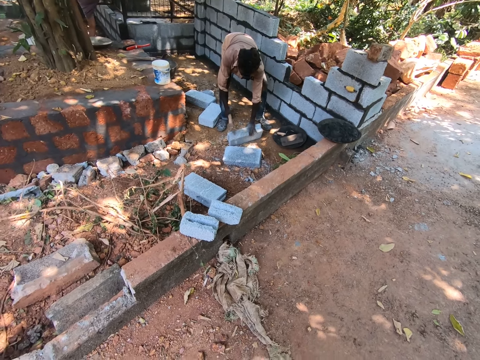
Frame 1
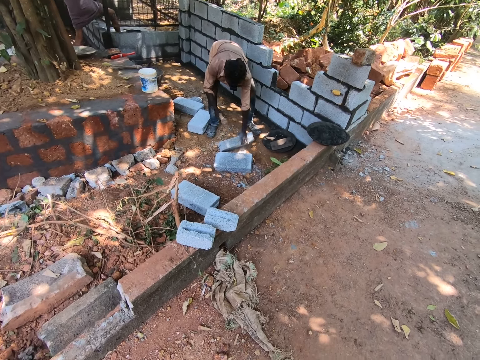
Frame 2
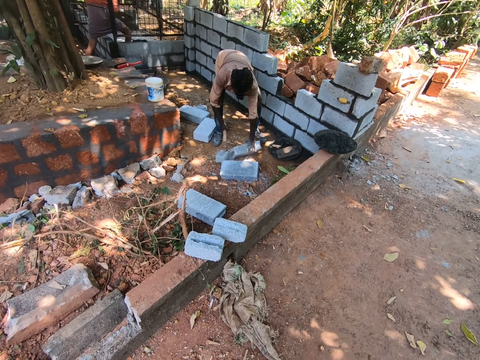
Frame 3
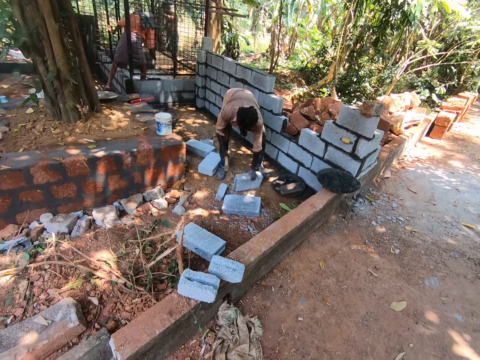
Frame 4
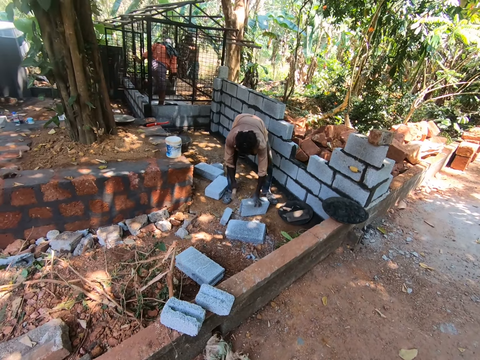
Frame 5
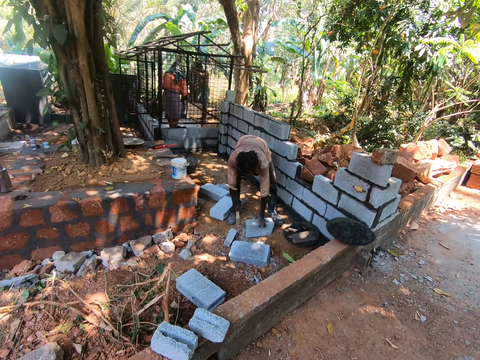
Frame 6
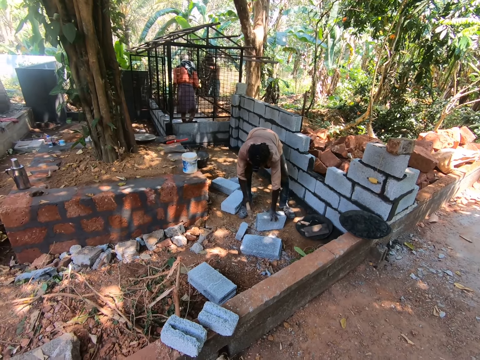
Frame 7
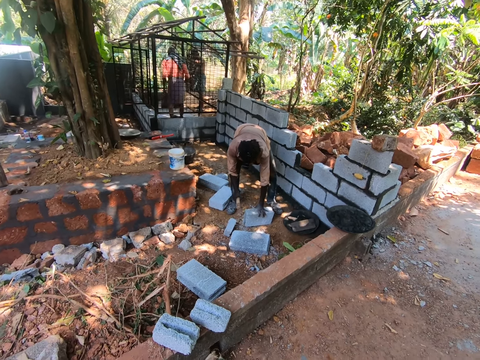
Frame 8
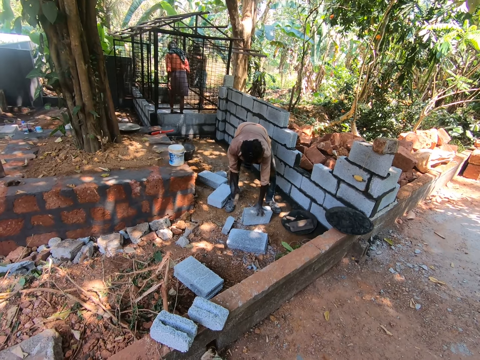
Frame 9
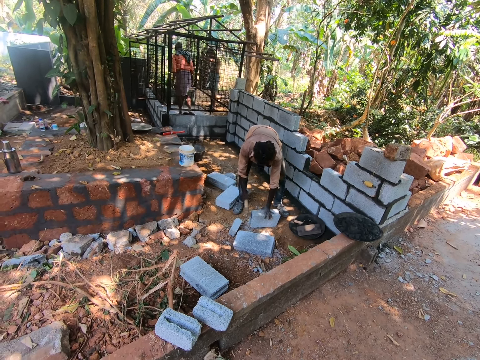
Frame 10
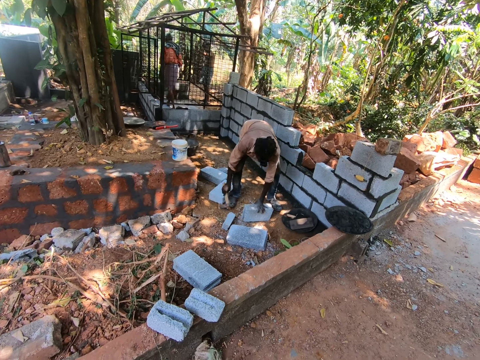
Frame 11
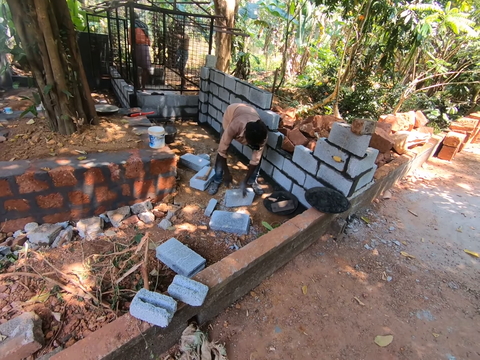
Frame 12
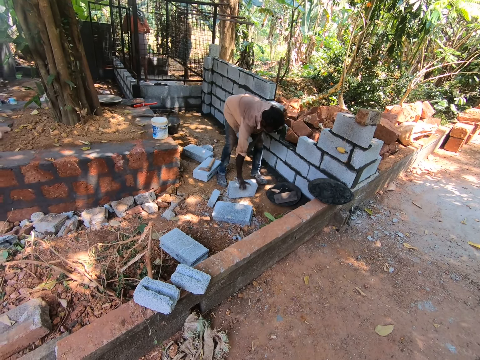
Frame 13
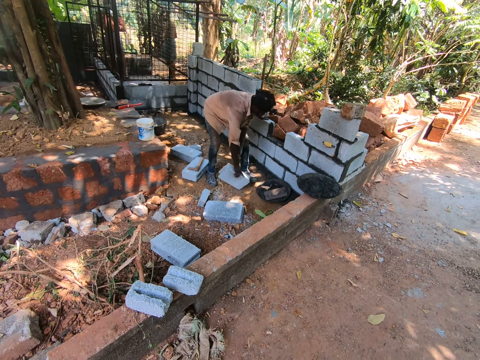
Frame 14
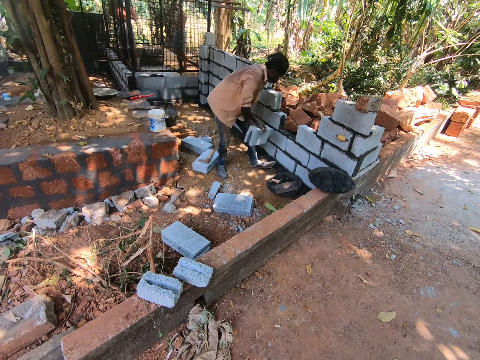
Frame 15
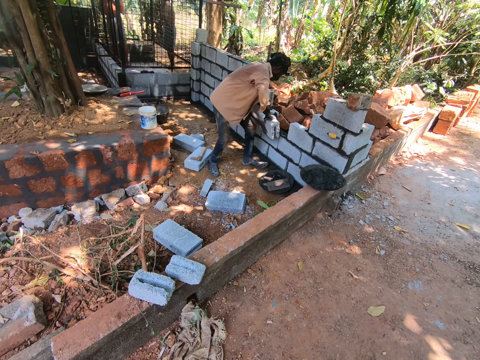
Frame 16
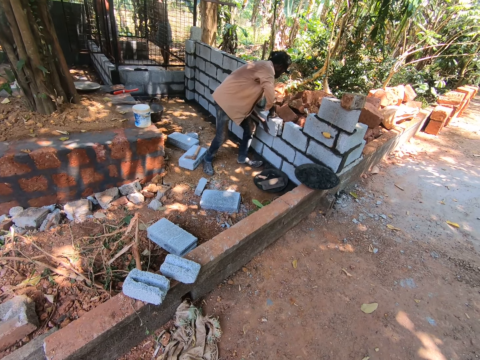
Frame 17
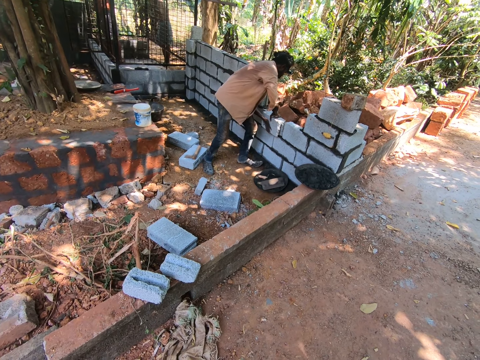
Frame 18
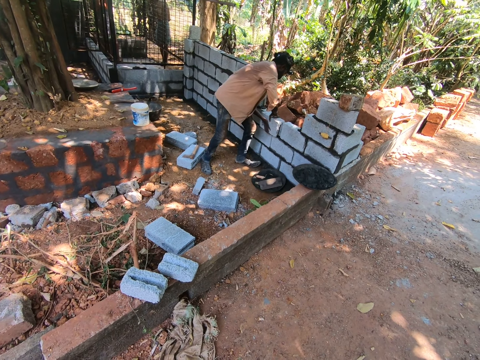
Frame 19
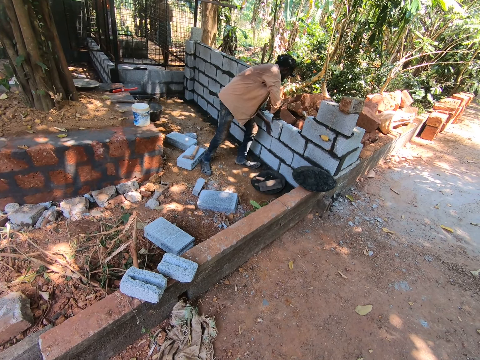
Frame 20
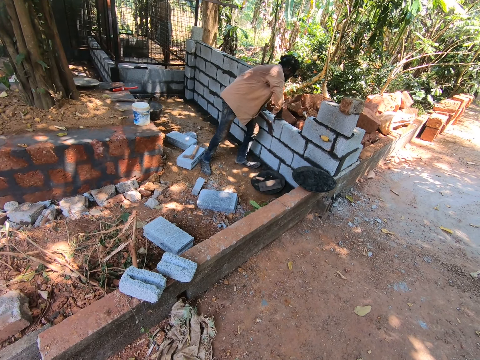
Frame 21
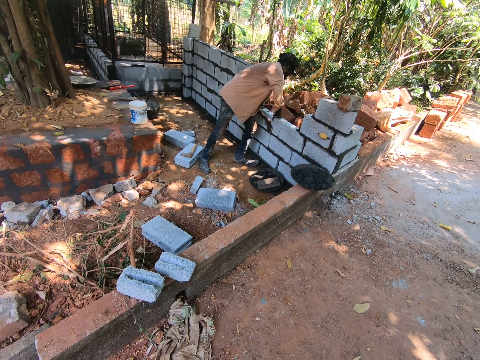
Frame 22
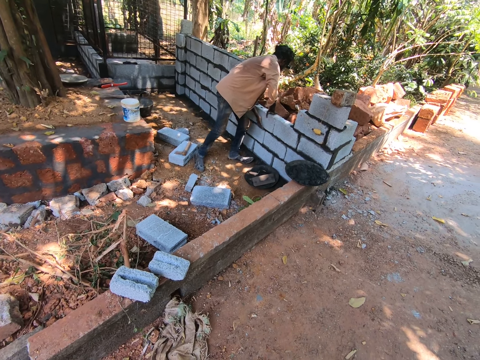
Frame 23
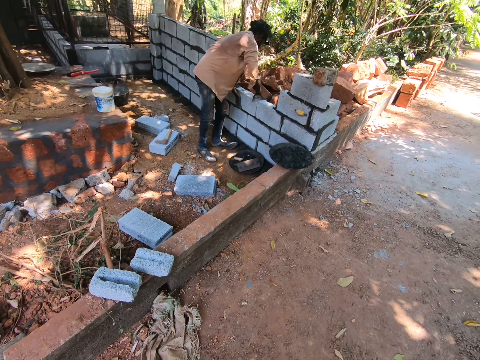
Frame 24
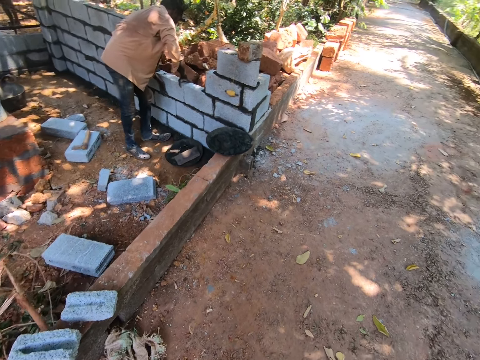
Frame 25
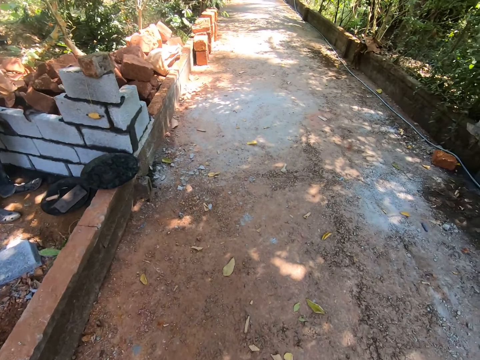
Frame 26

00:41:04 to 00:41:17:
A man breaks a concrete block. A woman walks. The man drops the axe in his right hand on a cement block. The man lifts the cement block on the ground with his right hand and places the cement block on a wall with his hands. The man fixes the concrete block.

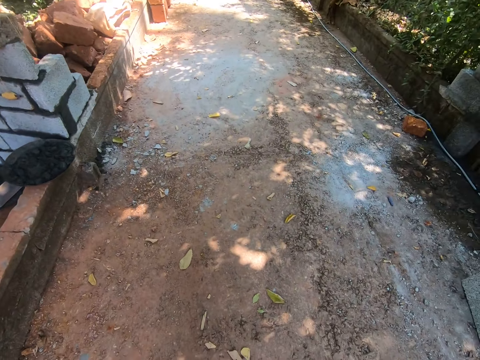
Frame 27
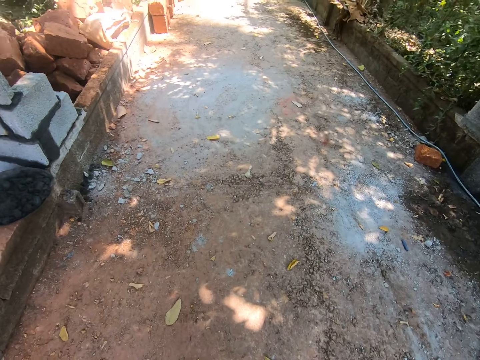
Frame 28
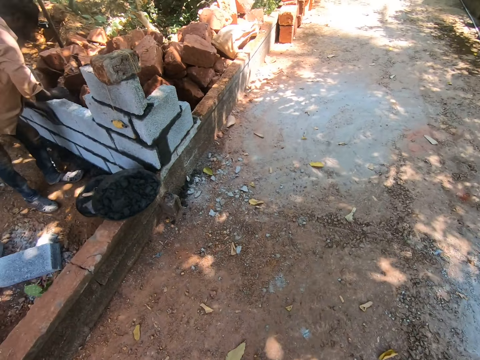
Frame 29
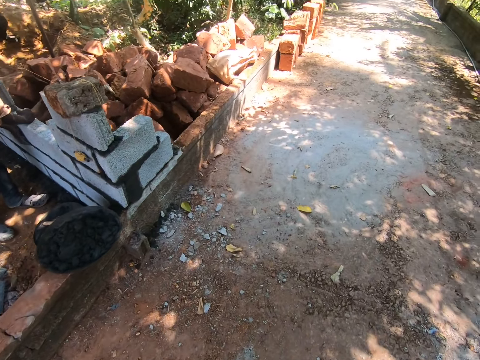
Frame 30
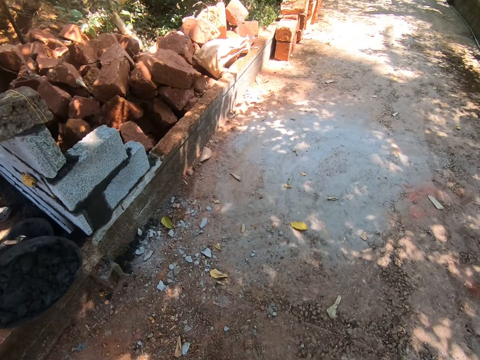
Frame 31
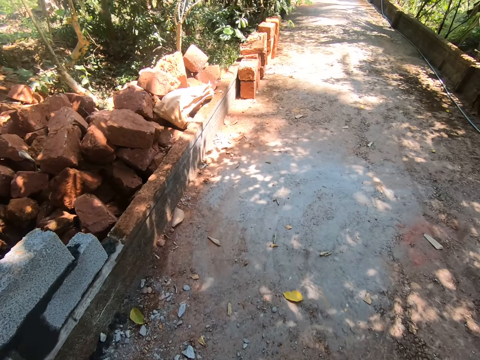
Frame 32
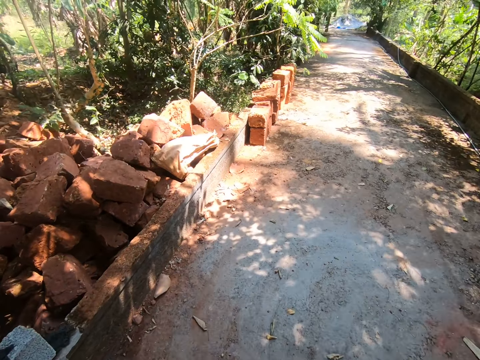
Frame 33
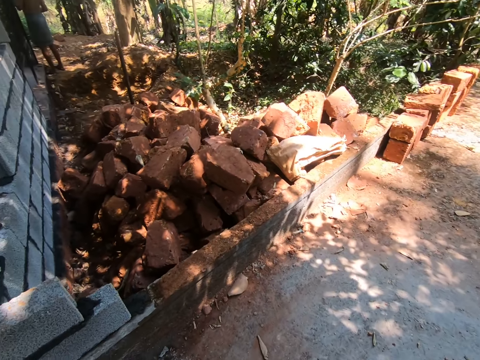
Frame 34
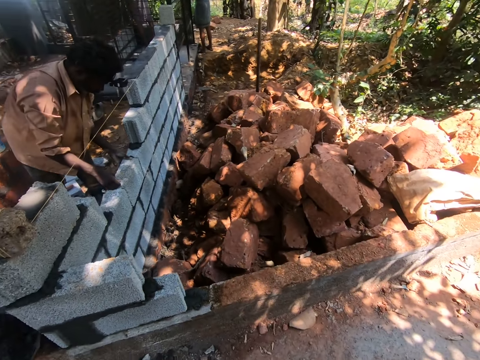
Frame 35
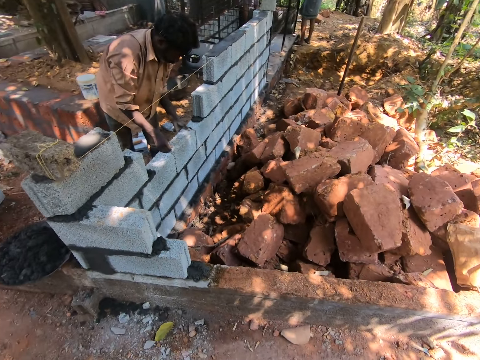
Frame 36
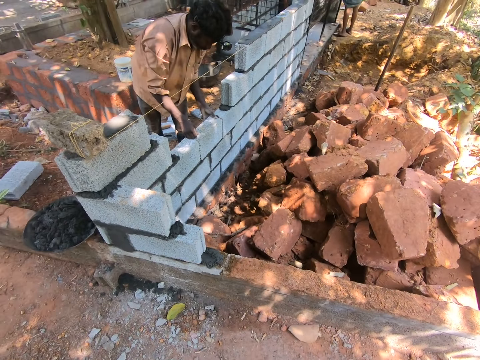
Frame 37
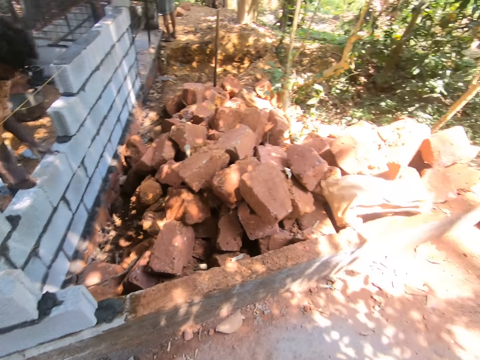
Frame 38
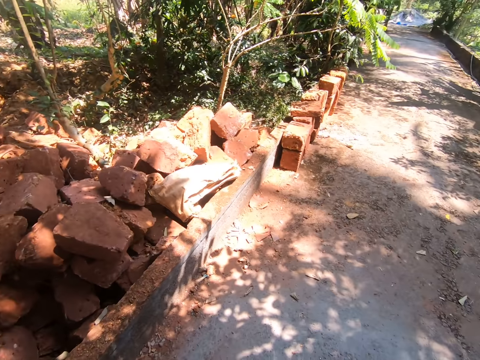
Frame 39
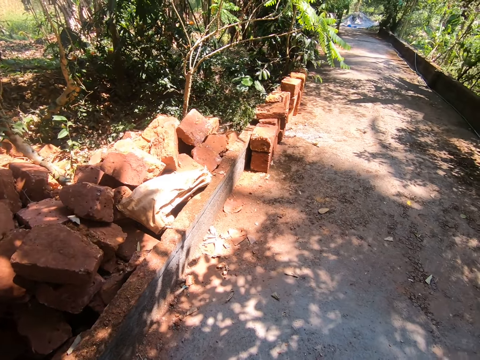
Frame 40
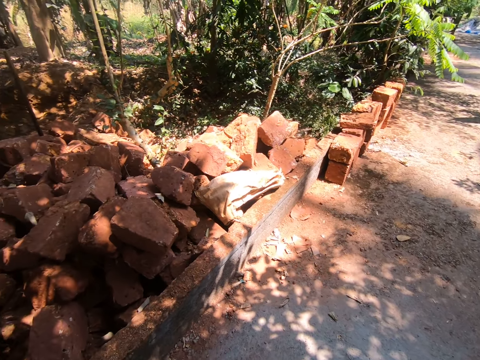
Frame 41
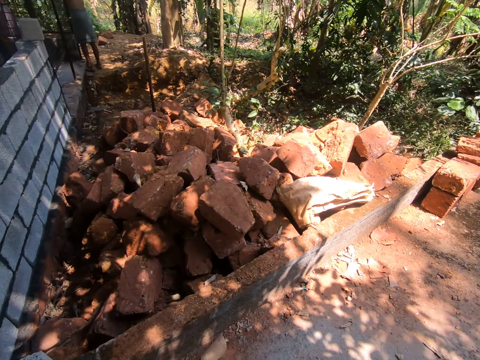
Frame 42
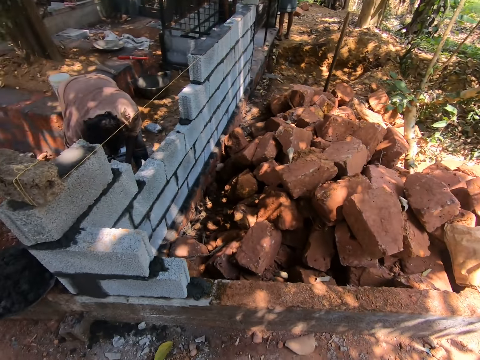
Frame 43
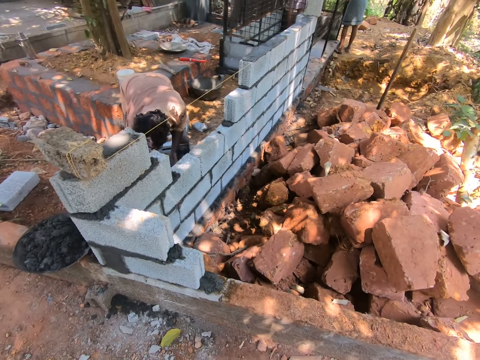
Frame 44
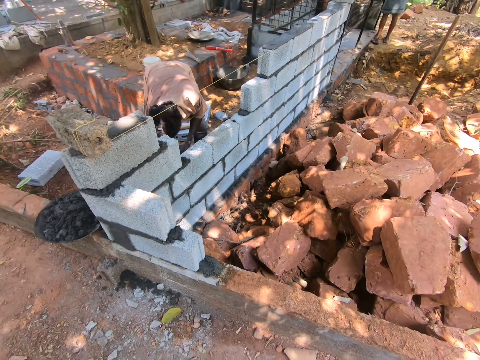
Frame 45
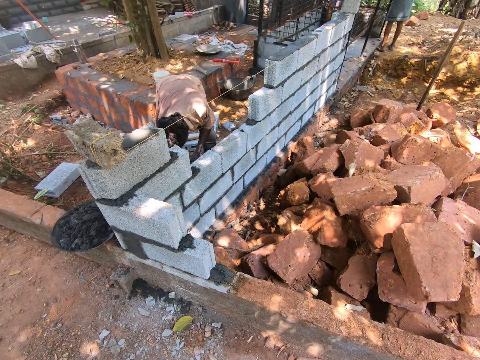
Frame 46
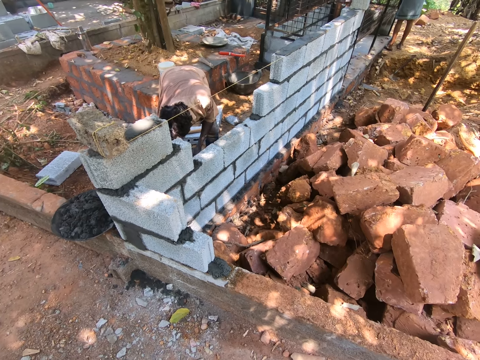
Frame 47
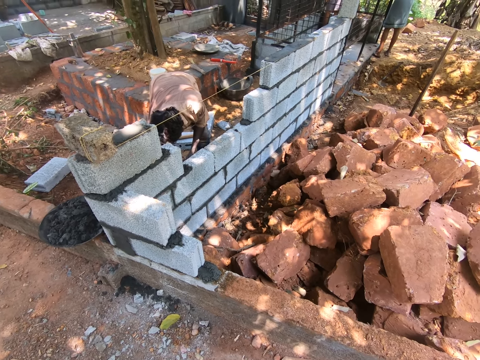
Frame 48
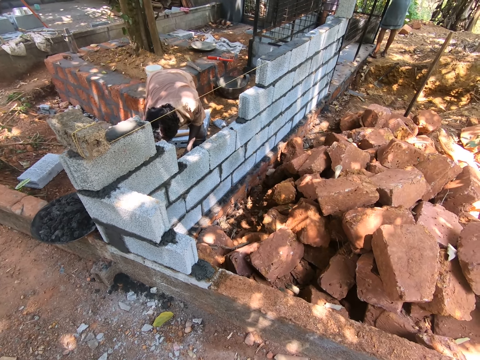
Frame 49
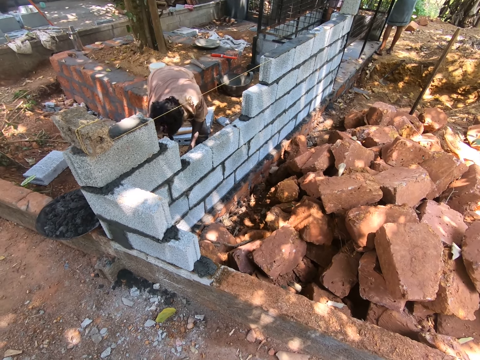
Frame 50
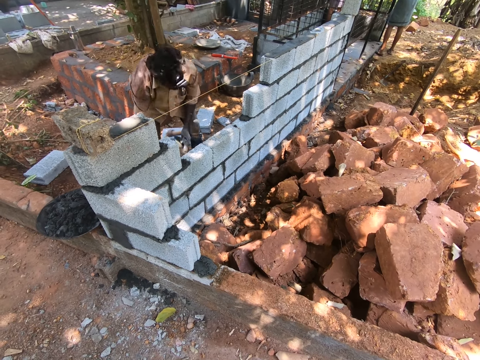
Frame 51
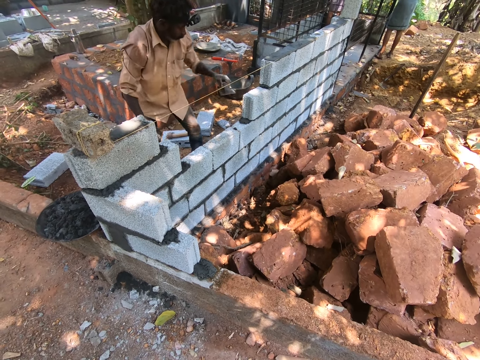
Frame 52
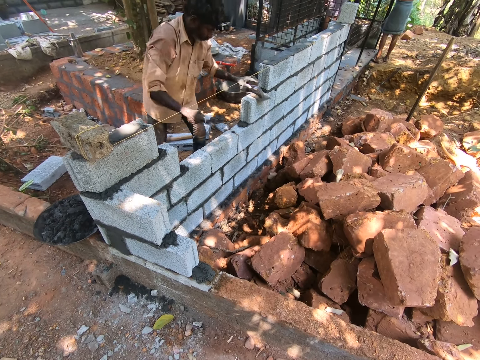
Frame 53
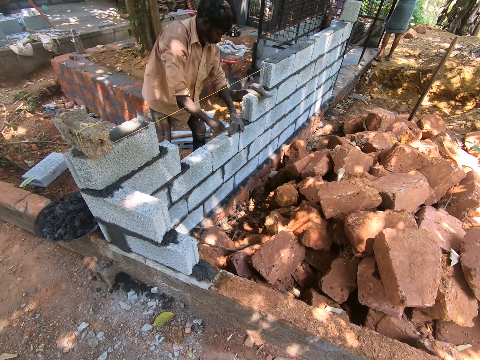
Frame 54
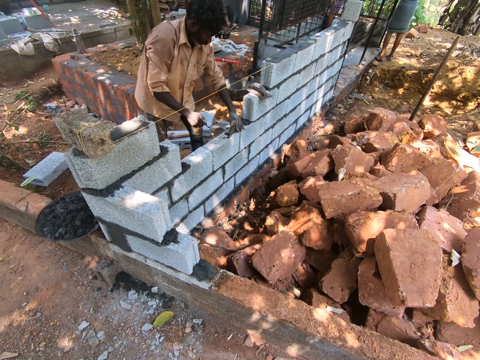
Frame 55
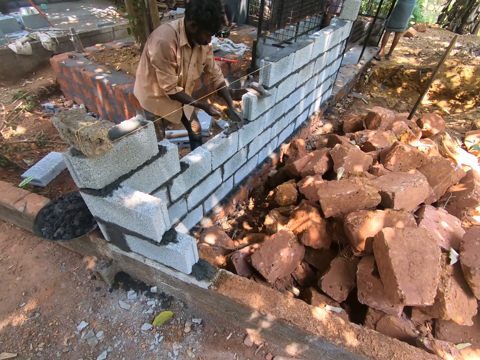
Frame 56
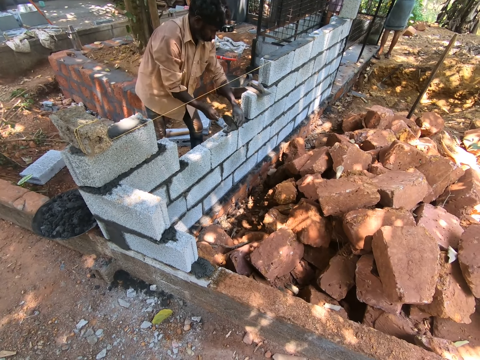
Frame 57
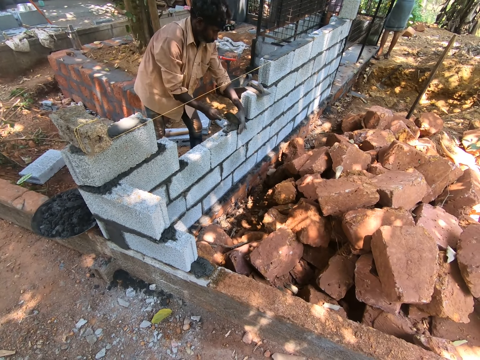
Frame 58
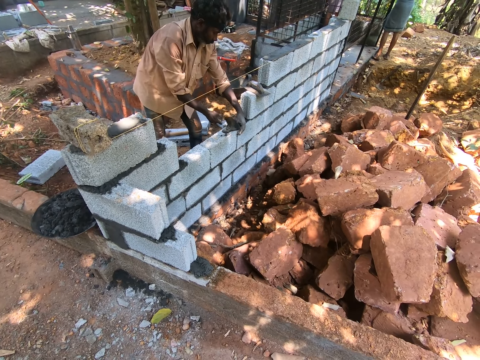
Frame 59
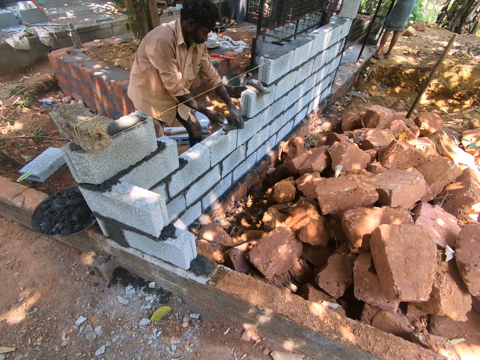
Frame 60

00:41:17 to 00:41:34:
A man hits the block with his right hand. The camera wearer walks. The man stares at the block. The man bends. The man places a float on the wall with his left hand. The man fills a part of the wall with mortar from a trowel in his right hand. The man levels the cement.
